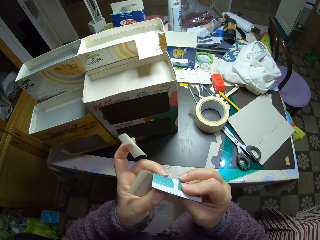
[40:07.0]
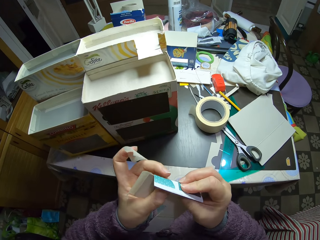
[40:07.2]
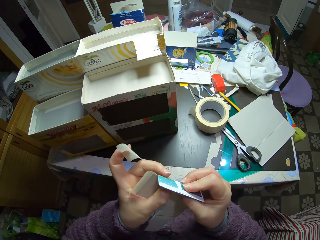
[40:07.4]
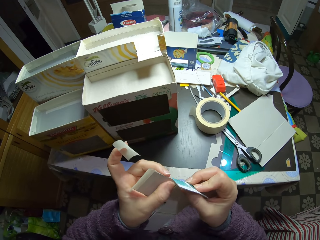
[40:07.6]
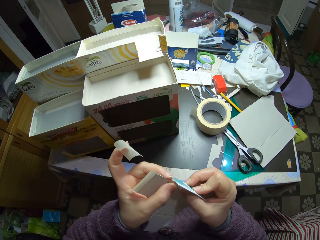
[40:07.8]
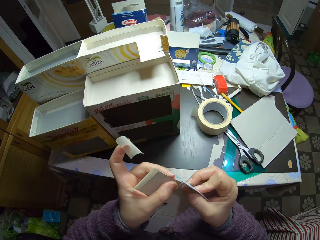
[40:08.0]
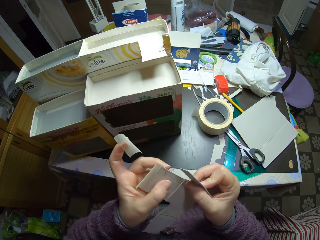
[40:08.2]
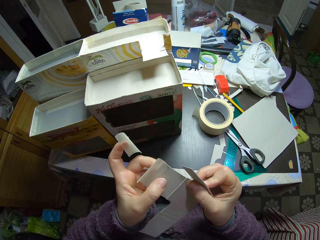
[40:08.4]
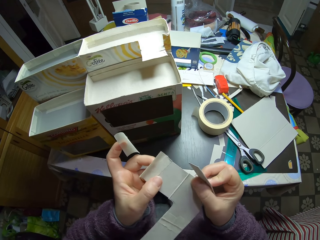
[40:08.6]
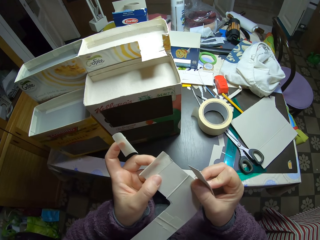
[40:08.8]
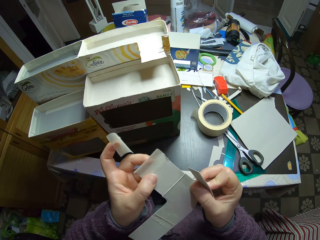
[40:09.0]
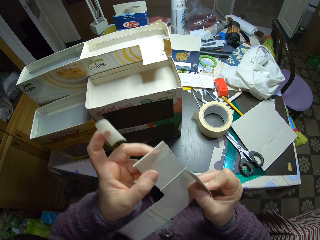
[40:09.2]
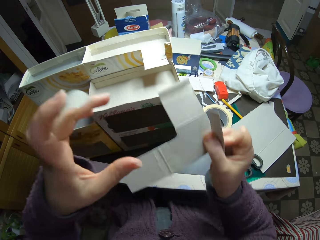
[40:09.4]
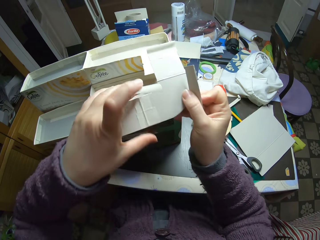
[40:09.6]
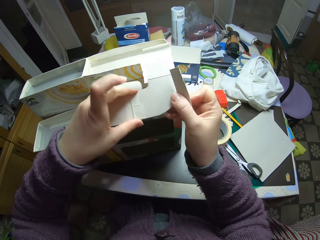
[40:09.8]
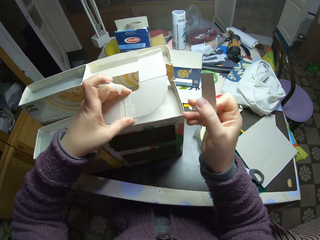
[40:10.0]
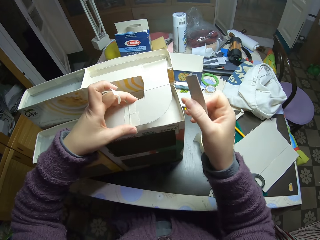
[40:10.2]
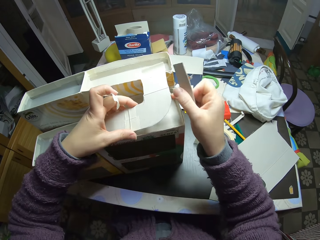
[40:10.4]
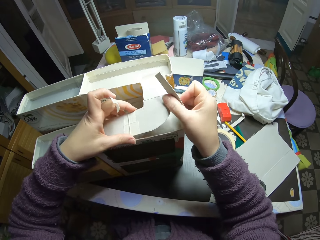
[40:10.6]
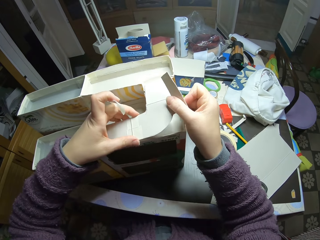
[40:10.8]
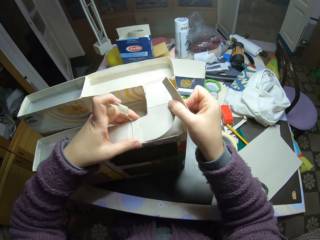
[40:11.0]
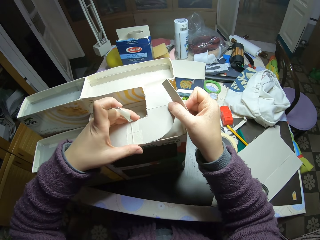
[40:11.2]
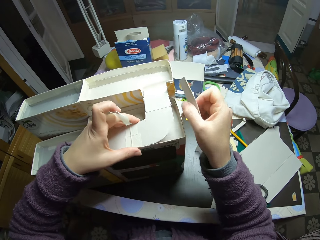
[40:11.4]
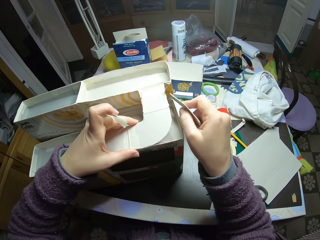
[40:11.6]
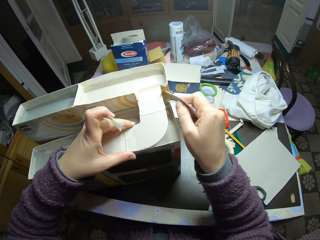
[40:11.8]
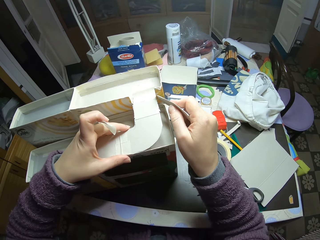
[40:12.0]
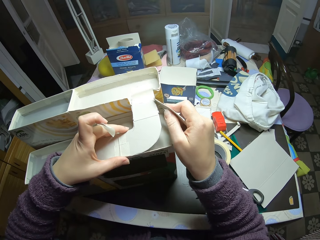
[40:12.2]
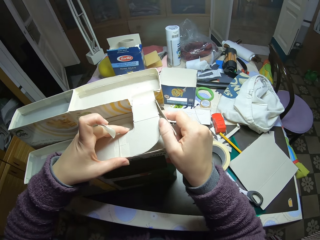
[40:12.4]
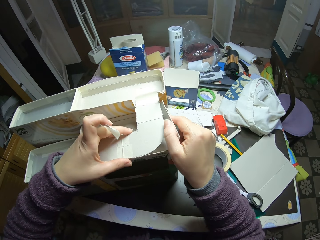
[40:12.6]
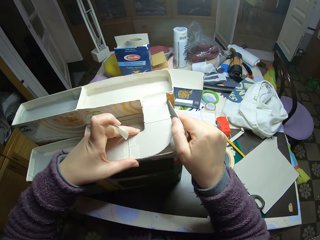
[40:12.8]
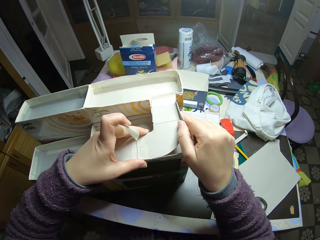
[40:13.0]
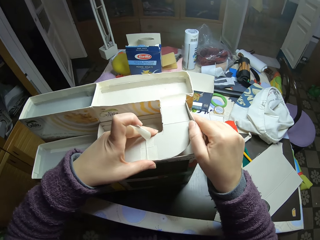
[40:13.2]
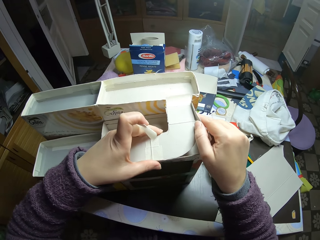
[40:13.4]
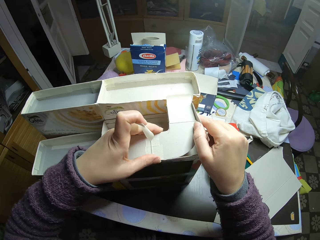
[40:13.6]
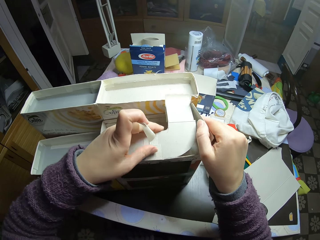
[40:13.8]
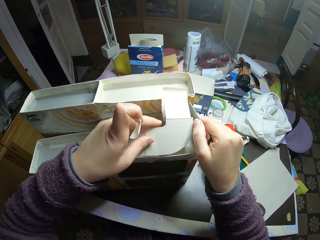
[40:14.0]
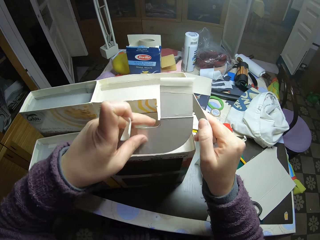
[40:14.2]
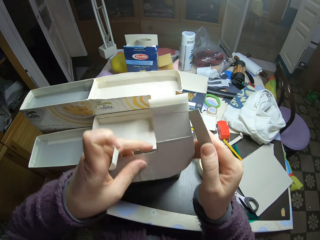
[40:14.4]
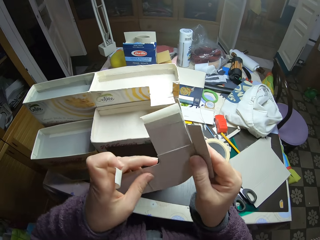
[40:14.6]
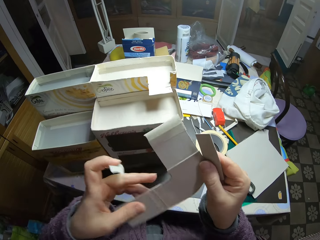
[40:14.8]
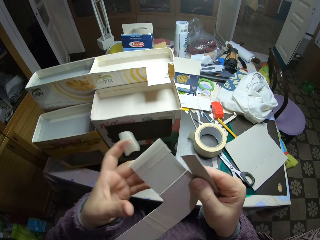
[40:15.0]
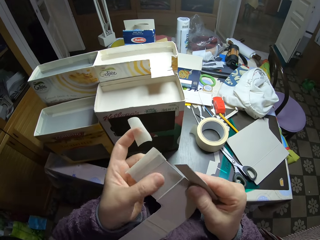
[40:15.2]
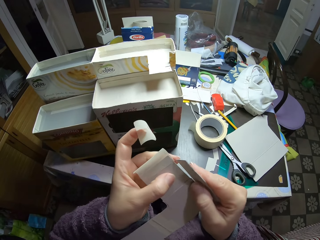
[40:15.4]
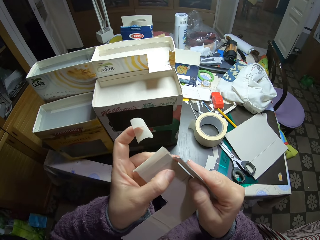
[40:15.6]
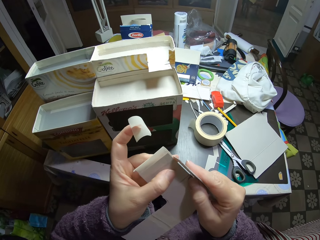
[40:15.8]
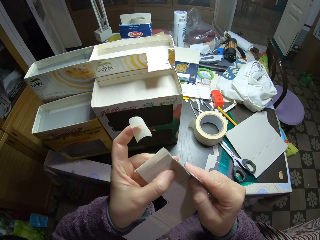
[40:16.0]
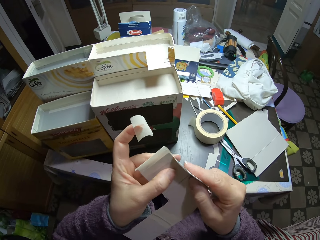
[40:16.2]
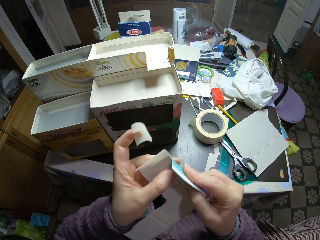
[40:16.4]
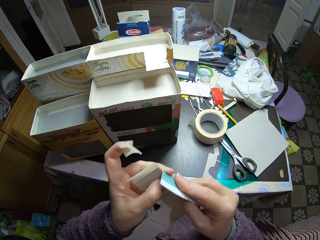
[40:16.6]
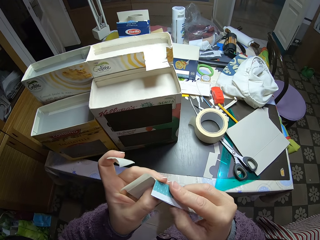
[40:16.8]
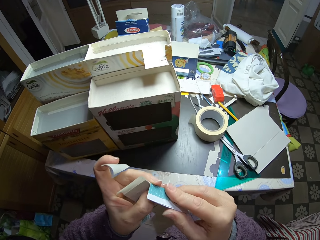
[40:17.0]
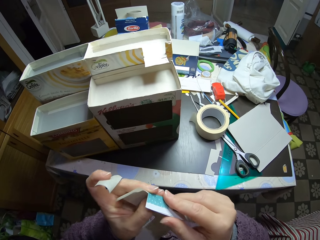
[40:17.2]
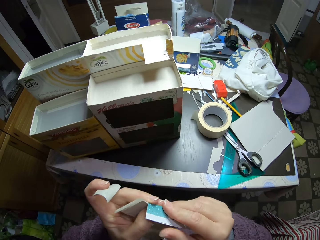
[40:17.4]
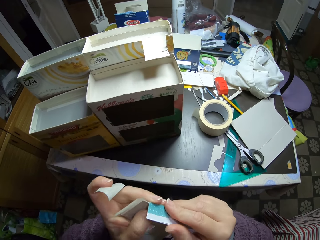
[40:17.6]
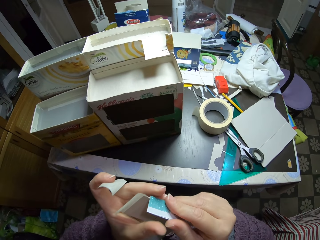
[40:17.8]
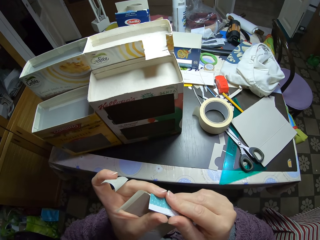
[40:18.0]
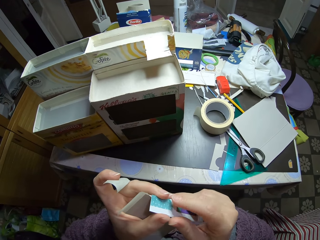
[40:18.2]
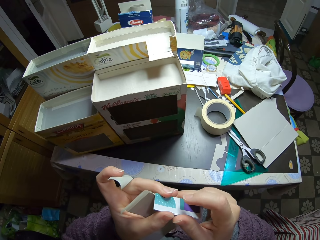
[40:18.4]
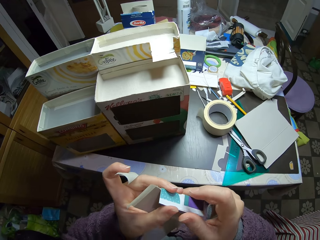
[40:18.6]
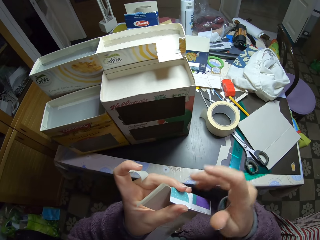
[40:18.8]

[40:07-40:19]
The camera wearer fixes the paperboards. He fits the pieces of paper into a carton mould on the table. He places the paperboard on top of the paperboard craft. He fixes the paperboards, removes the paperboards from the paperboard craft box, and fixes the paperboards. He bends the cut piece of paper around the initial paper with his fingers.

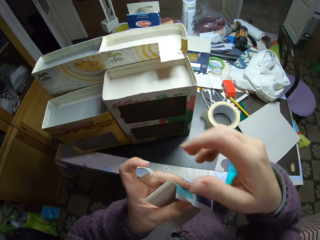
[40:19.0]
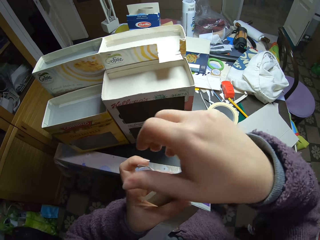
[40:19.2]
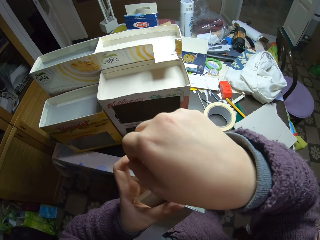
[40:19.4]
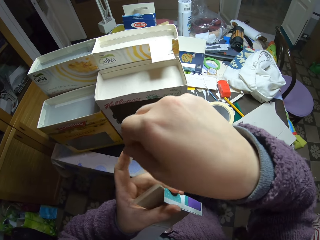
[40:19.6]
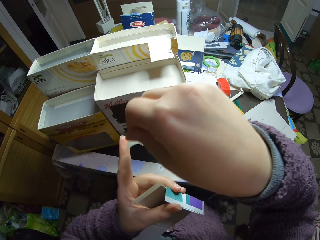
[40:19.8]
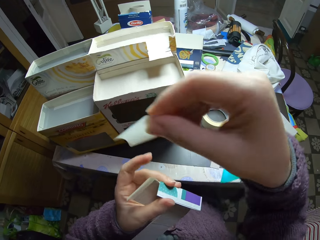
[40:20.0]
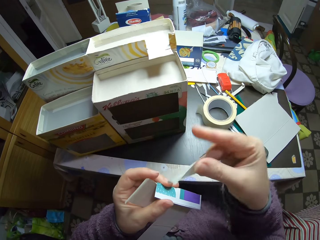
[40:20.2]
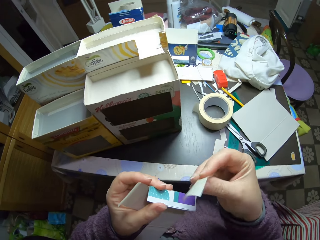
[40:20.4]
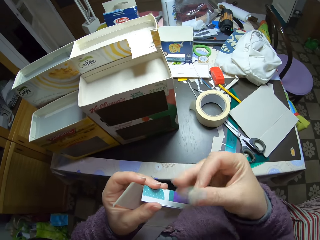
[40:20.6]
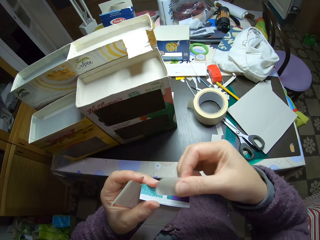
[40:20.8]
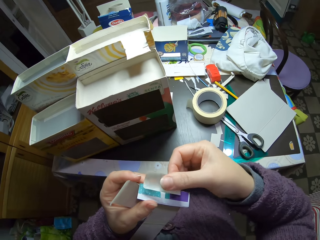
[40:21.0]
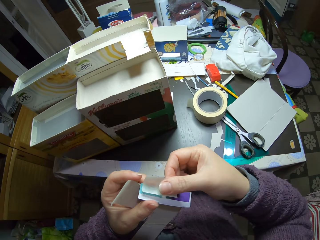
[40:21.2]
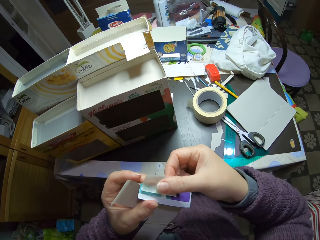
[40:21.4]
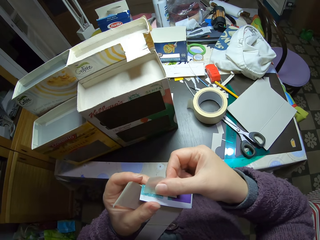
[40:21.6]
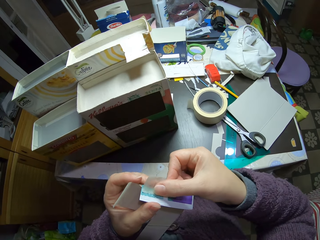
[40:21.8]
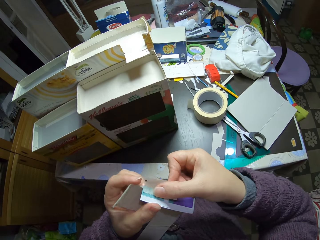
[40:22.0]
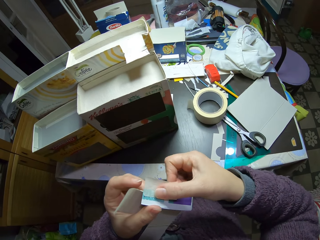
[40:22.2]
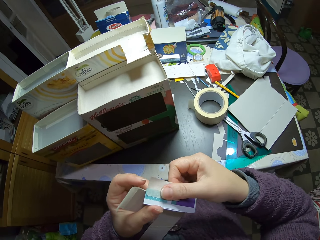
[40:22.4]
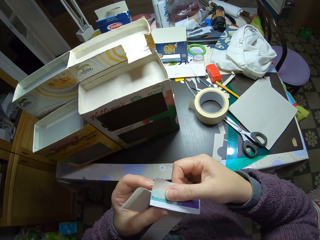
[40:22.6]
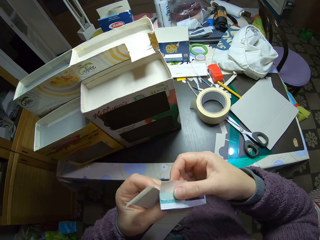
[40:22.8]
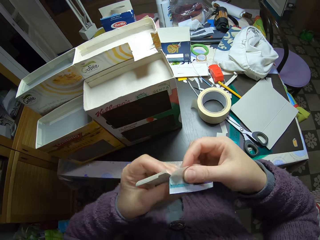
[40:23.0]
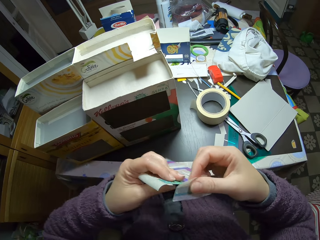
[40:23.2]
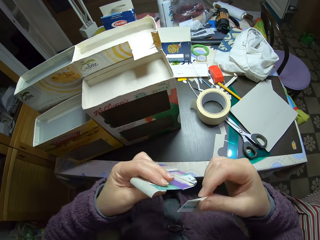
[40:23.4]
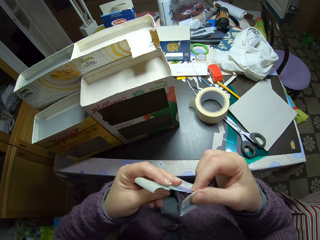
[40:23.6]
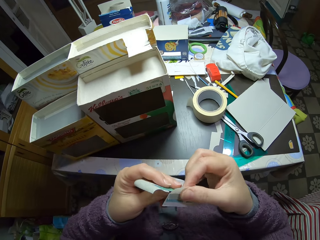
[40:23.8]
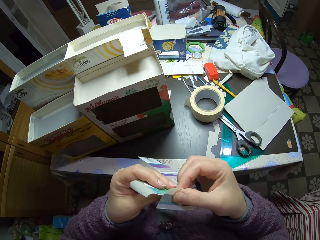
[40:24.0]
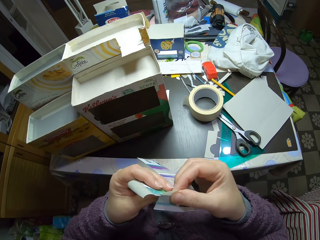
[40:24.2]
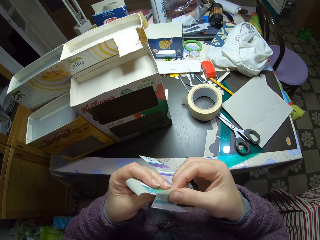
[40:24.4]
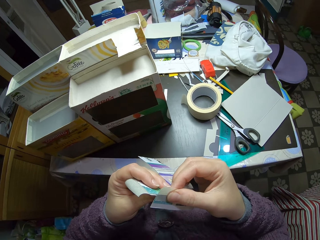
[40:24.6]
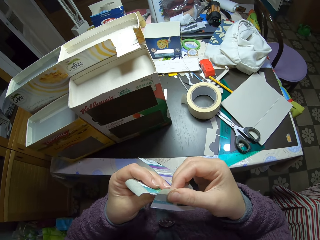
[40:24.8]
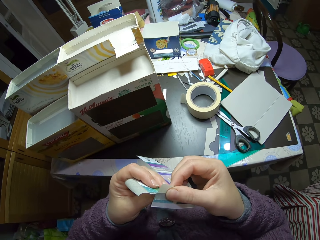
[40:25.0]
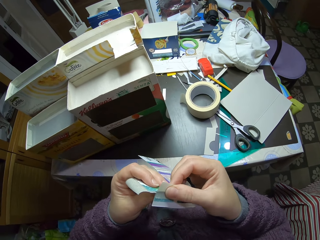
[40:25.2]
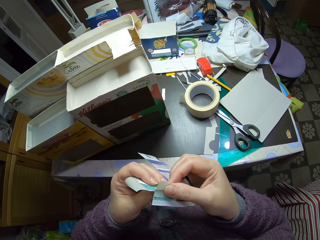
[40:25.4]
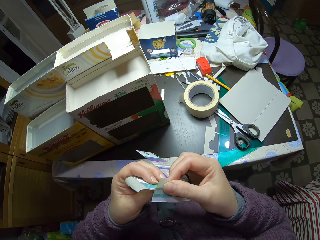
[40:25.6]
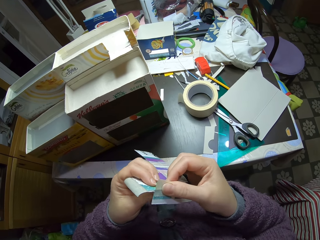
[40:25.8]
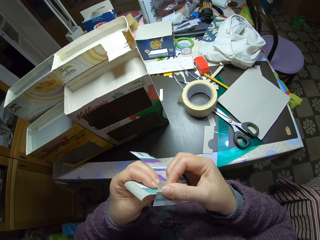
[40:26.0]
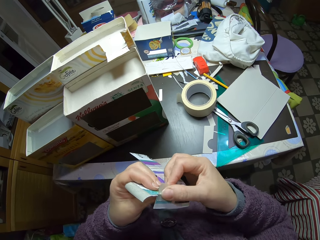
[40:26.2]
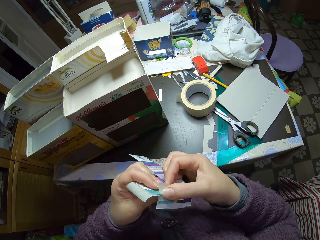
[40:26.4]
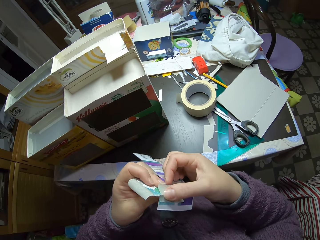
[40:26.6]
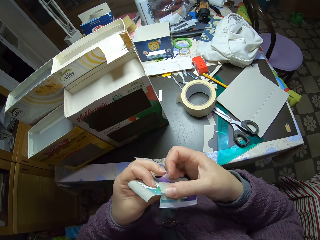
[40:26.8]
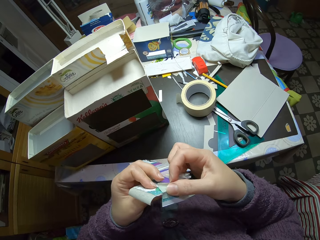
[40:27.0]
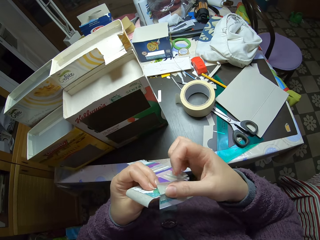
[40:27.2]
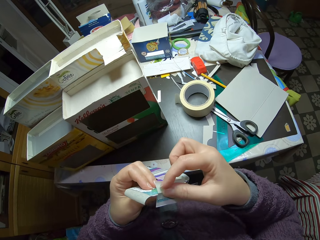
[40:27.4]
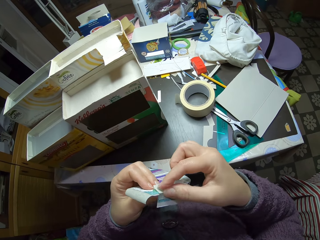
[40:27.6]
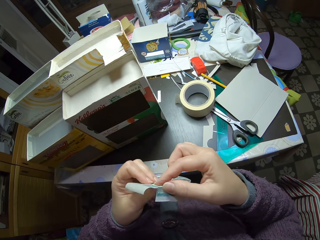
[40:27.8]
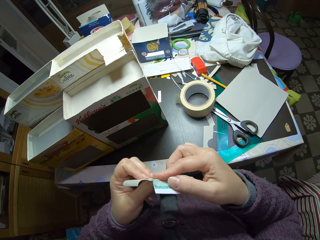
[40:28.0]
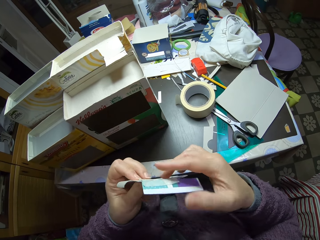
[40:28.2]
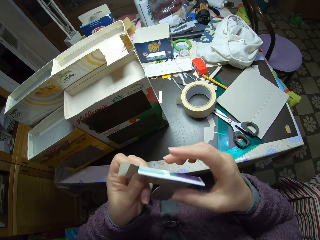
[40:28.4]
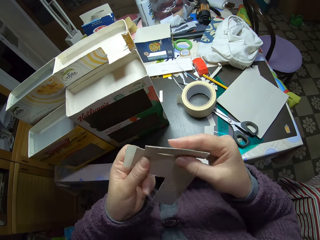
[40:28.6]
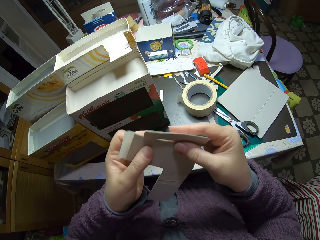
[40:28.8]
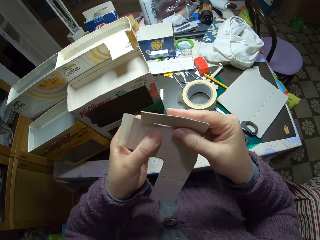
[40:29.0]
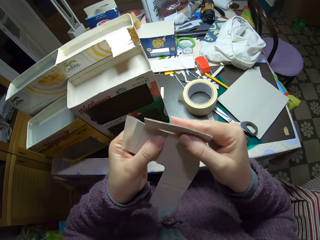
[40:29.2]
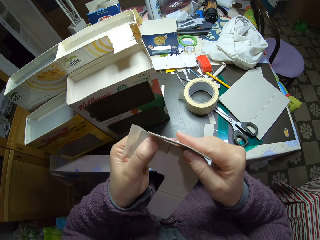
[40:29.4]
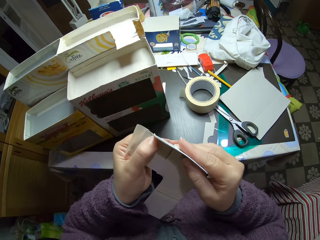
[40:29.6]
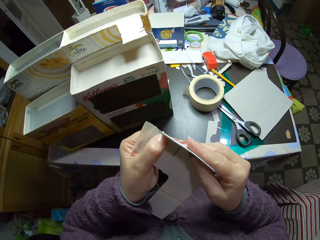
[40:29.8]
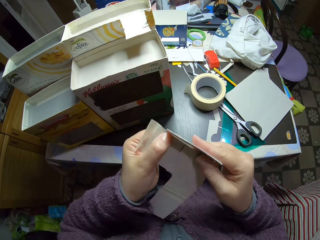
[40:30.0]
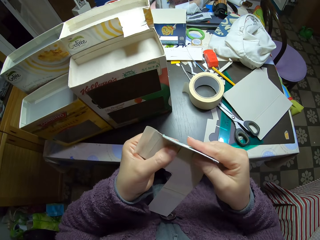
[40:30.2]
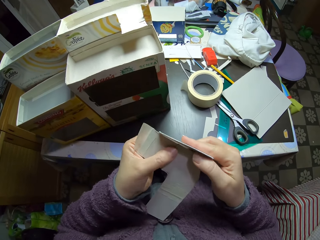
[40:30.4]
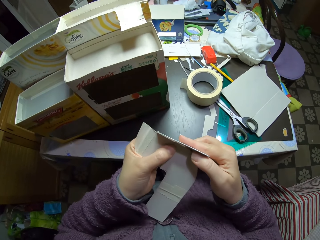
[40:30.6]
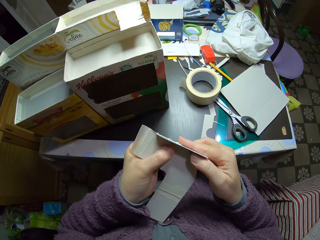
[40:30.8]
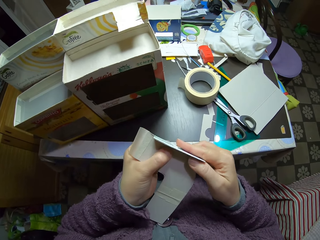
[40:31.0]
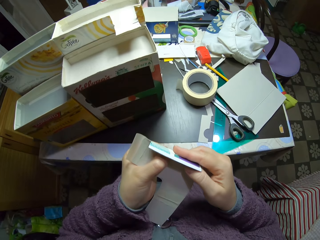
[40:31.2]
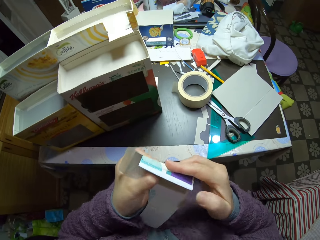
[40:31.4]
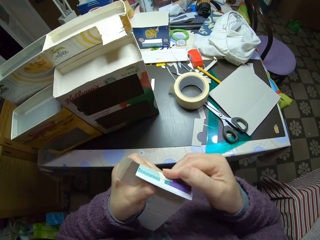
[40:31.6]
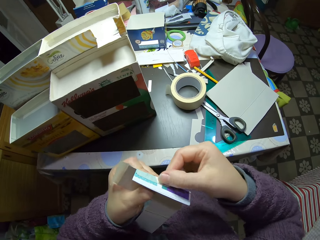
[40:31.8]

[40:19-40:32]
The camera wearer picks a sellotape or paper tape from the index finger. They attach the paper tape to the pieces of paper.
